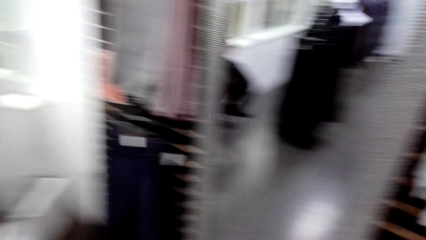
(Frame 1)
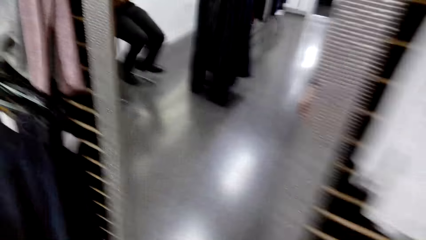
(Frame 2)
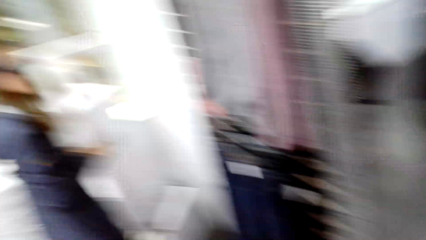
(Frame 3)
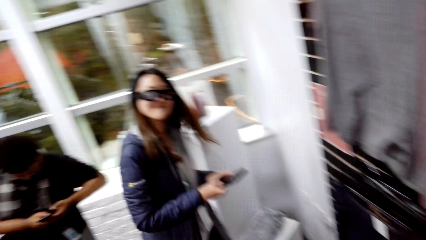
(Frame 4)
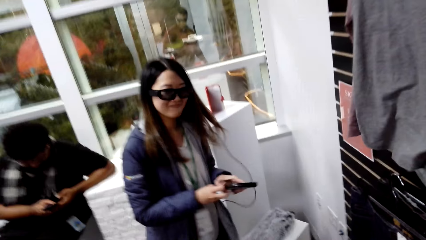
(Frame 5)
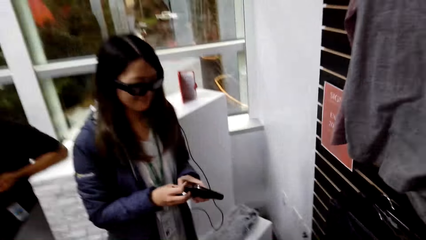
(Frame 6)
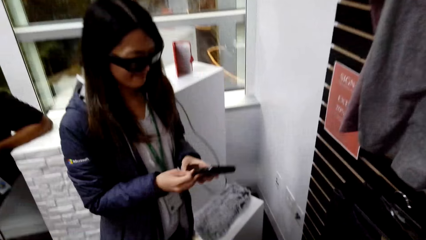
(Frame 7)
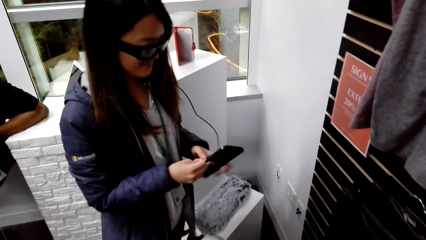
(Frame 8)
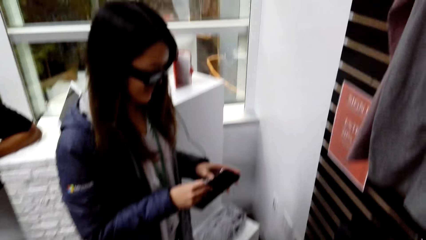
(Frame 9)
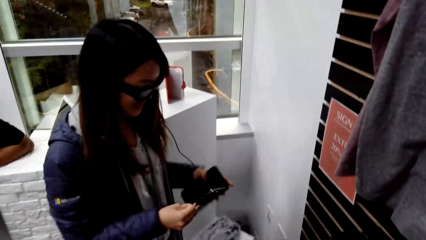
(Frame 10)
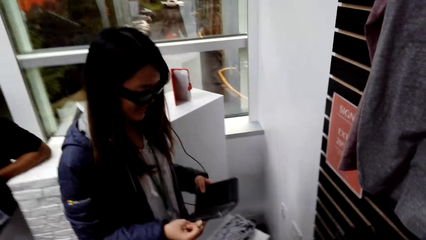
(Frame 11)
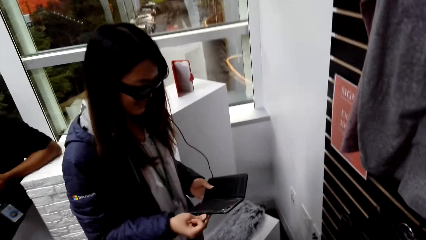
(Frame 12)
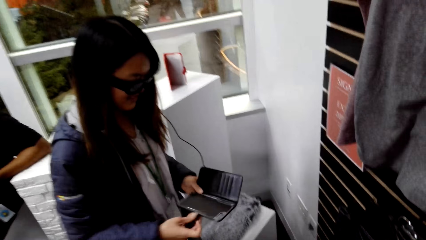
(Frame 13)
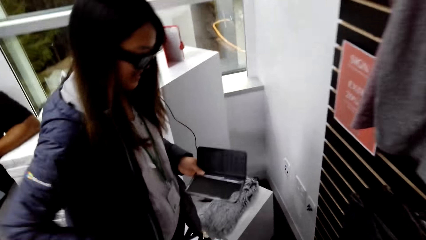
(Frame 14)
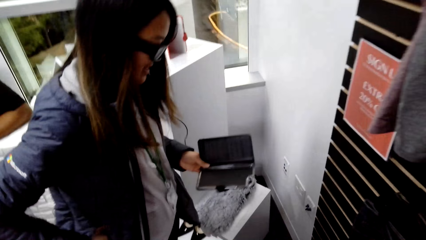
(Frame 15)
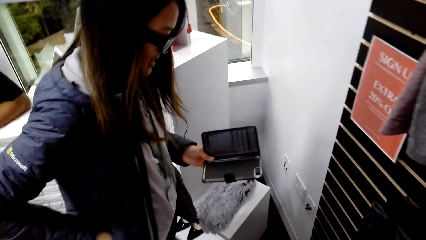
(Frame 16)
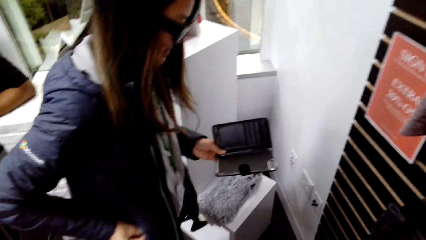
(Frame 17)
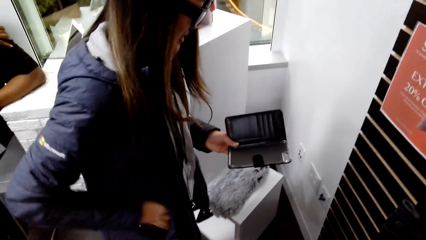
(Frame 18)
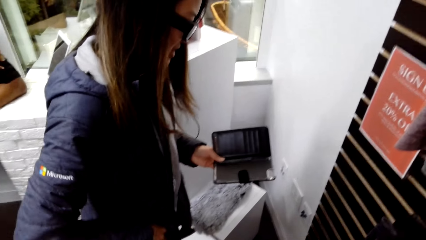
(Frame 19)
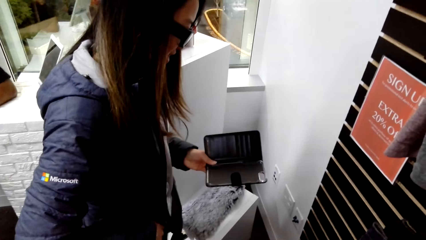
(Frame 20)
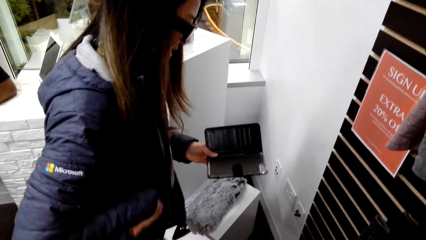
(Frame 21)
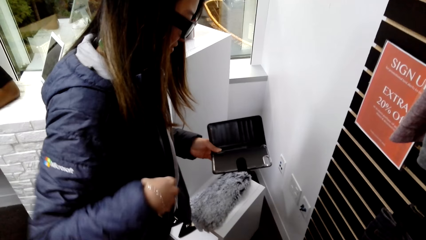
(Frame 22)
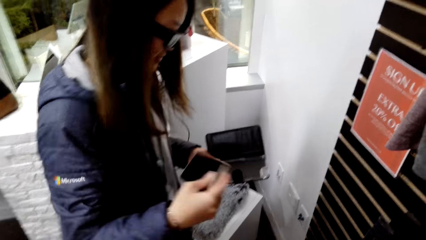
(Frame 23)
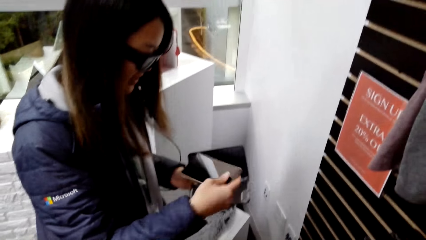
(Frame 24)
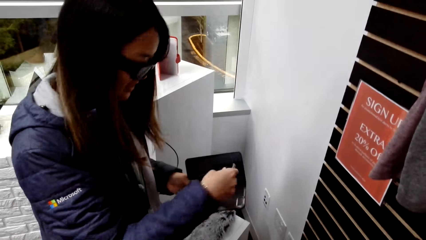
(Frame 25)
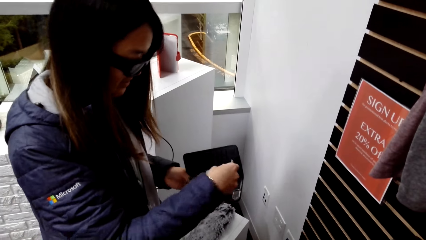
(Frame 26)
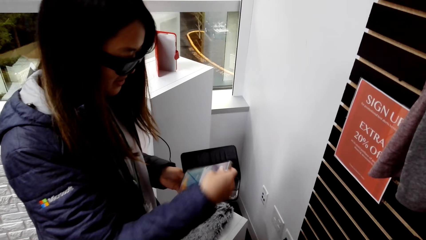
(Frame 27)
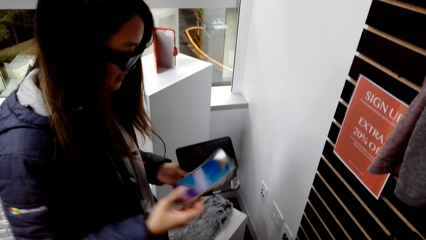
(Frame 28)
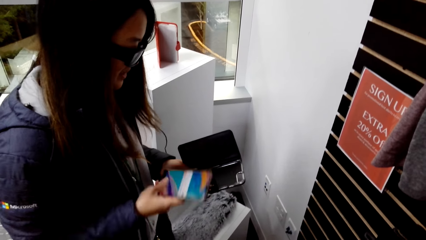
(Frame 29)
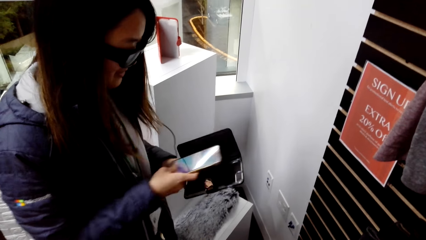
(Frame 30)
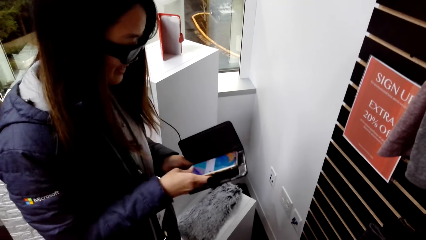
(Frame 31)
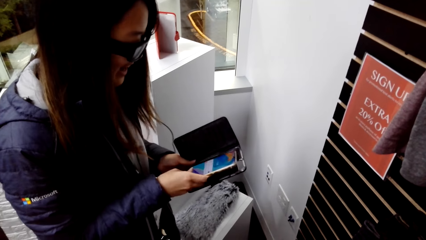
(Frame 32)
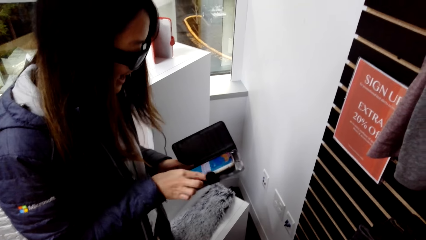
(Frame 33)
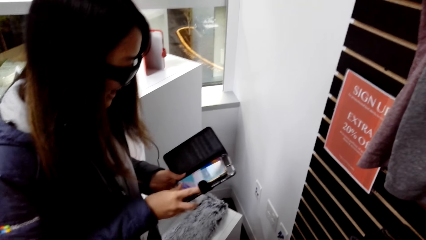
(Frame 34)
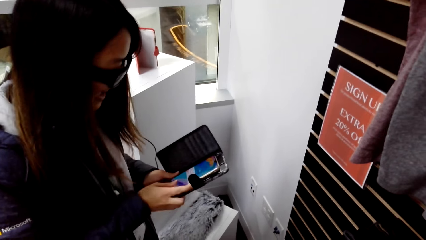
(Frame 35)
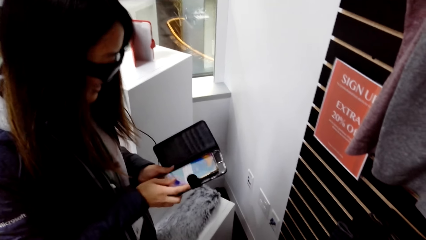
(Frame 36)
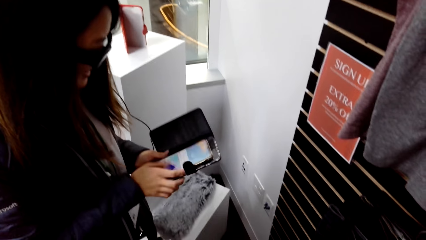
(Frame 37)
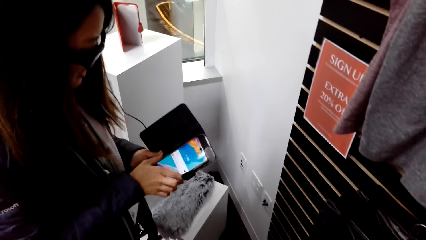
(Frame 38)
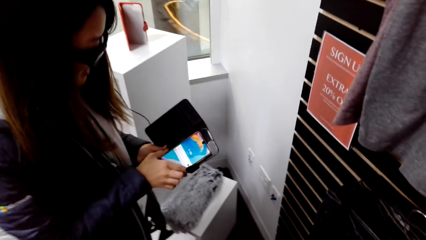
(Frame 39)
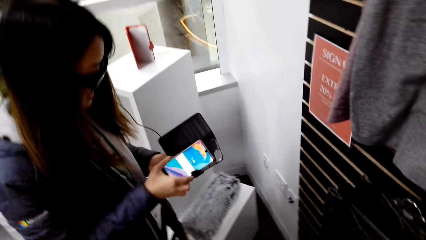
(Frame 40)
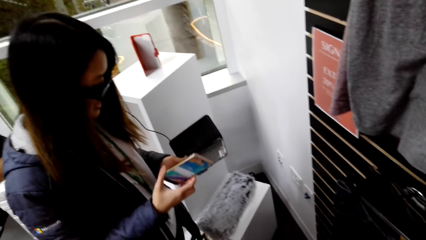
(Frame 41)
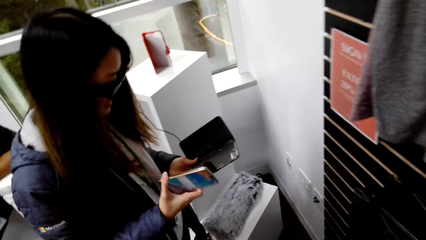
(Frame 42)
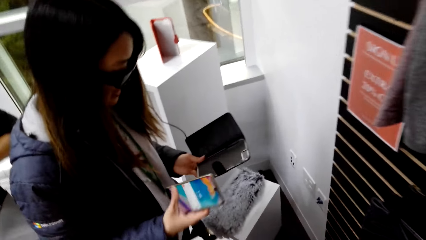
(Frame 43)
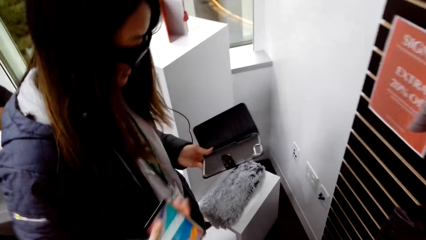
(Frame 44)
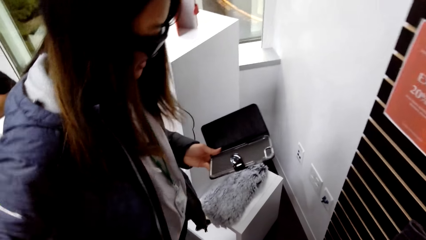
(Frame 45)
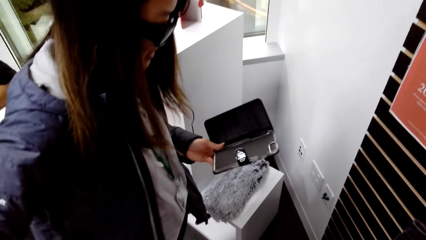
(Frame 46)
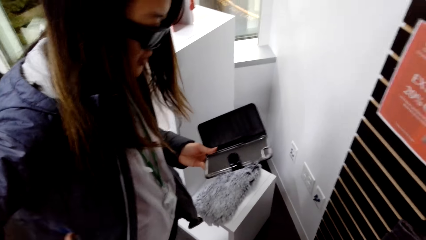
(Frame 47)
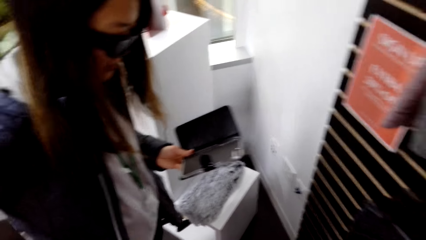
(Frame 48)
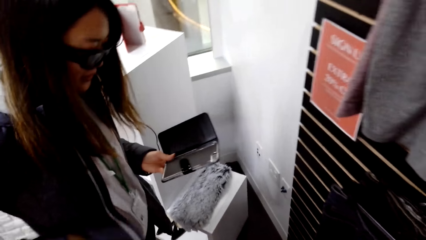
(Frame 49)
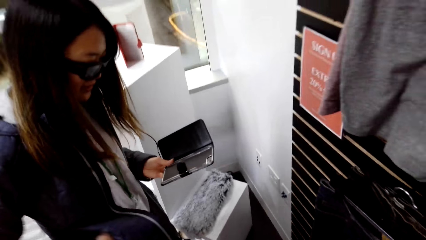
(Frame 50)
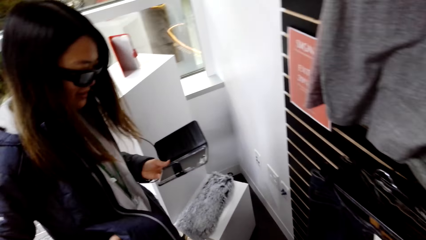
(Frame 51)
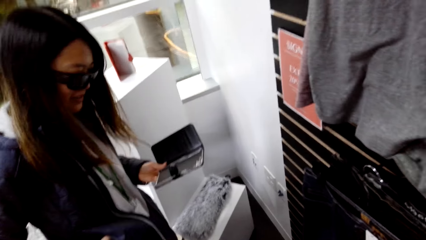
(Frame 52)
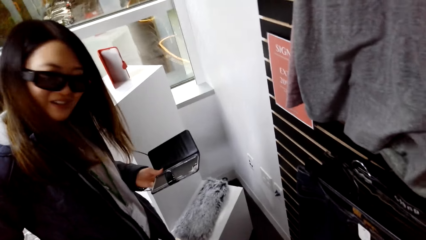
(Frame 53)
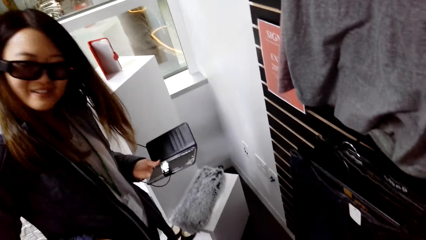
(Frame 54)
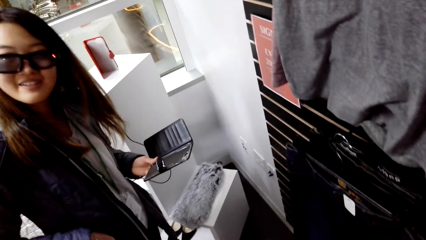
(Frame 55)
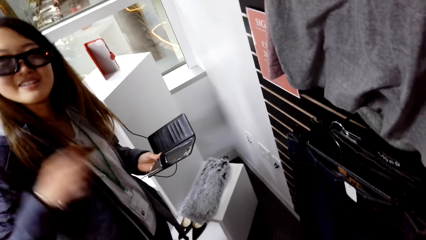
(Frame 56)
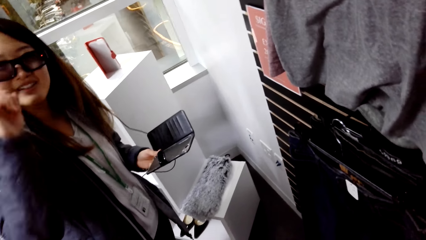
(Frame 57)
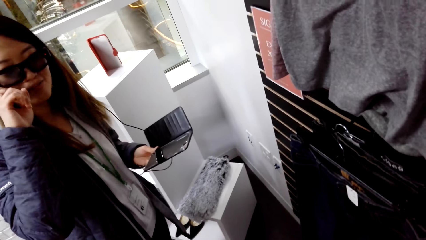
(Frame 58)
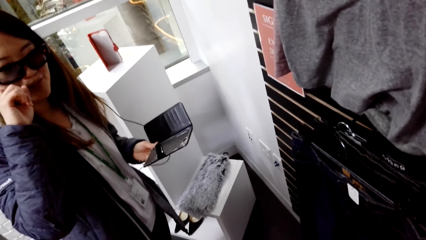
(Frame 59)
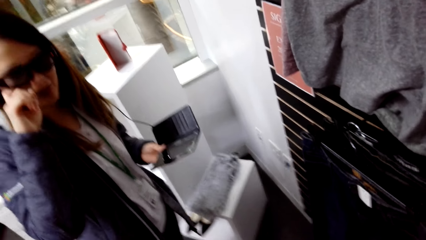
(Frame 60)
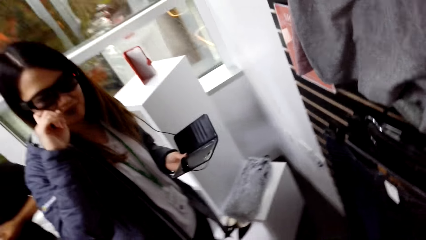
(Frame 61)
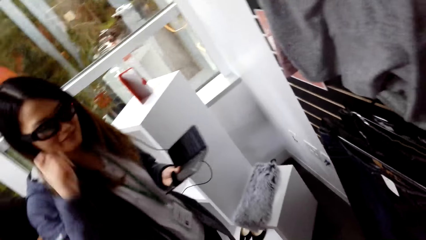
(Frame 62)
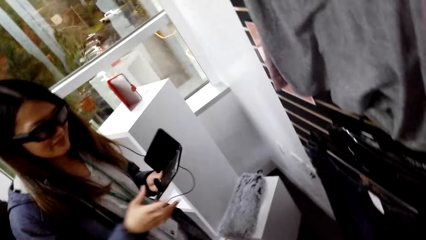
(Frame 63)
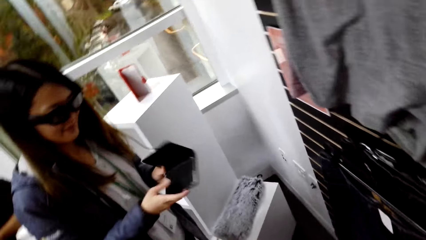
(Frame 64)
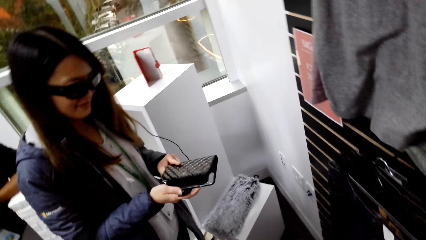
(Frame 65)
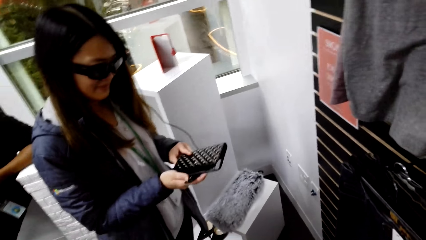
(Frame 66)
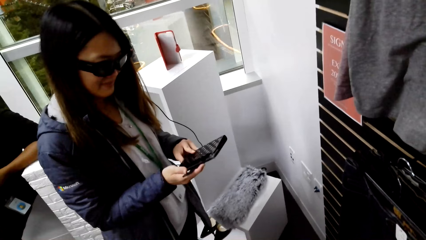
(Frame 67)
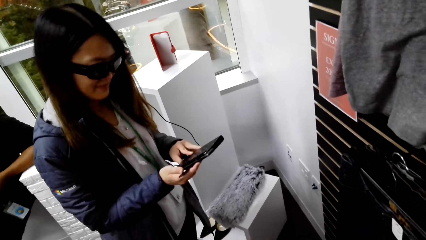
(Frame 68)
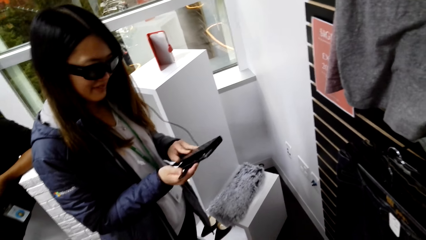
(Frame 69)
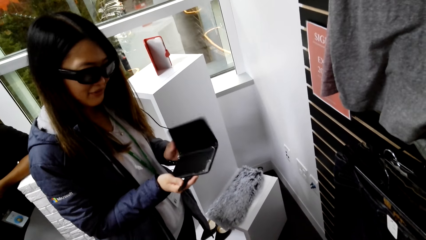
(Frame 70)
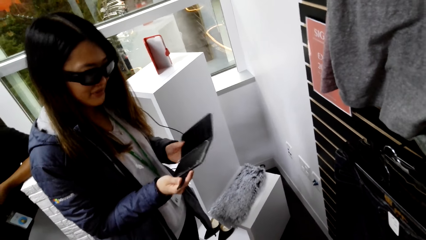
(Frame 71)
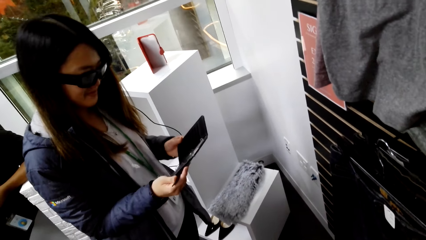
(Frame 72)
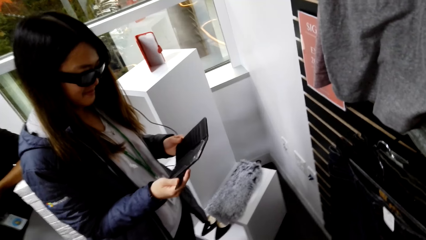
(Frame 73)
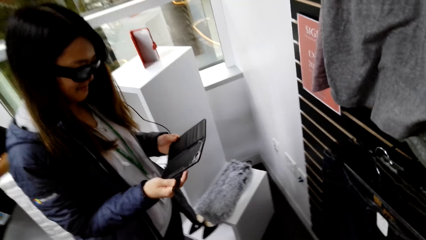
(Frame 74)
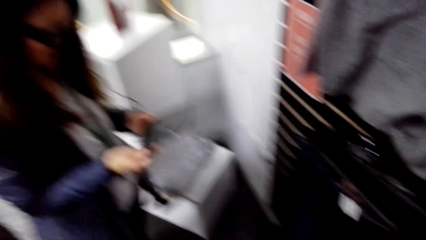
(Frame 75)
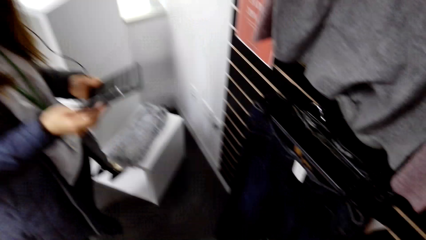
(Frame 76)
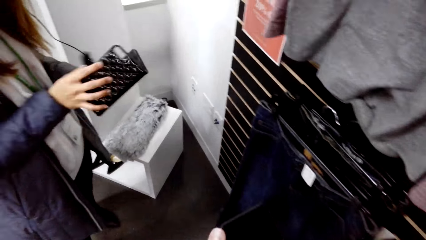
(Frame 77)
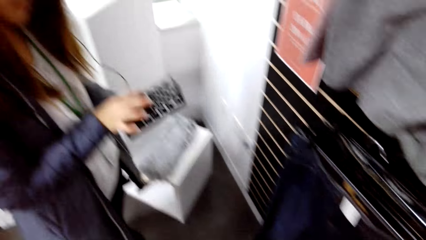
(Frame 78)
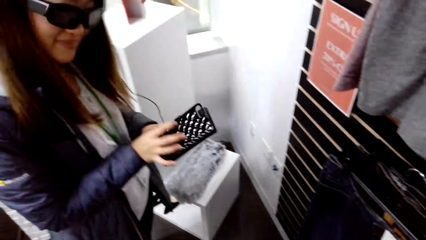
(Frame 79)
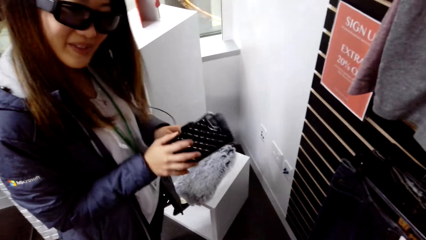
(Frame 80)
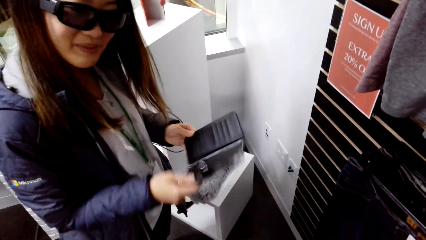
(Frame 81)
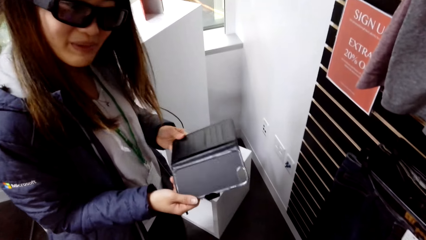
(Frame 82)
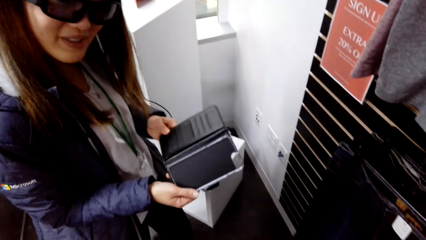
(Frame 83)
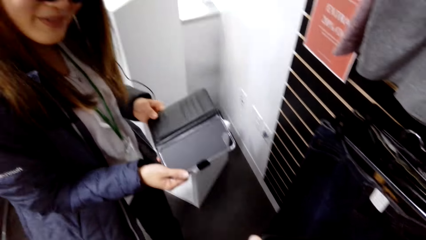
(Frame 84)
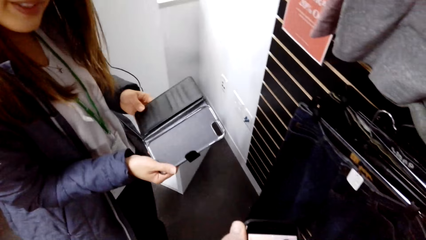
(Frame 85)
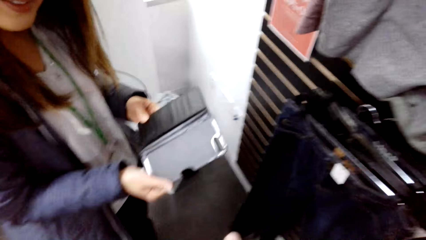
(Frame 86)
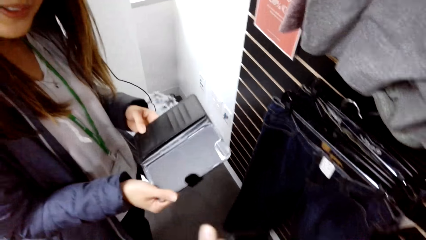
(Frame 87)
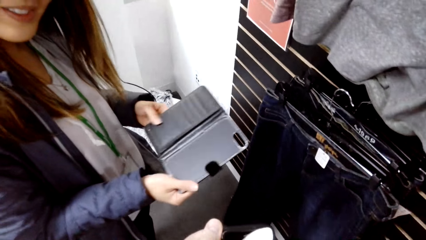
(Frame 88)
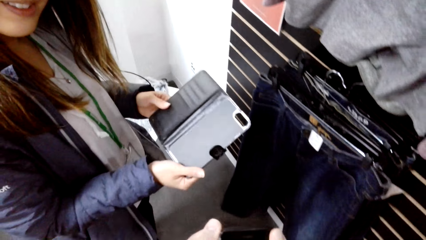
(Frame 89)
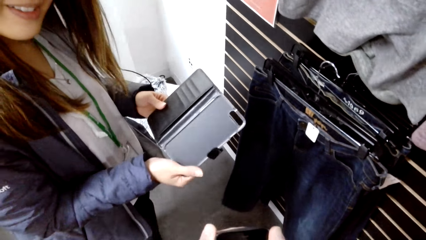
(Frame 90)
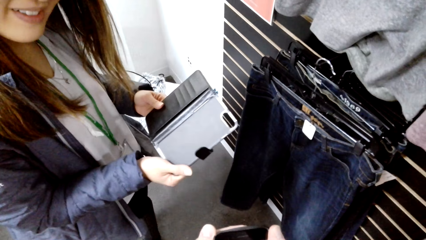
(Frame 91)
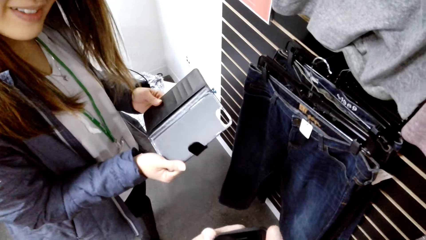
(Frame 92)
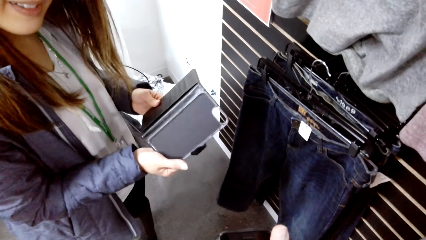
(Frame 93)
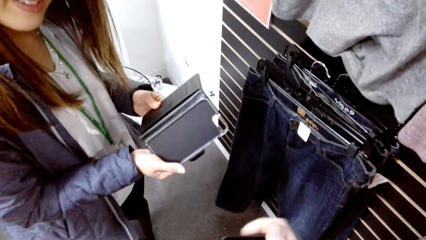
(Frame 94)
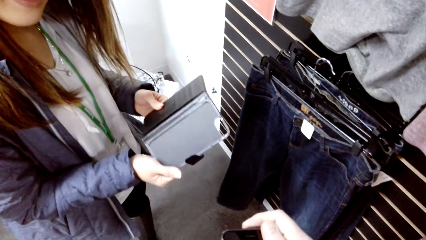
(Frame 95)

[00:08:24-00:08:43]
A woman picks up a phone case. The woman opens the phone case, removes the phone from the pocket, and puts the phone in the case. The woman puts back the phone in the pocket. The woman touches the camera. The woman closes the phone case.
